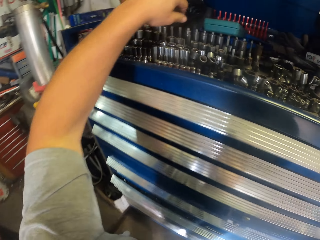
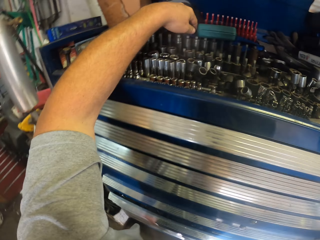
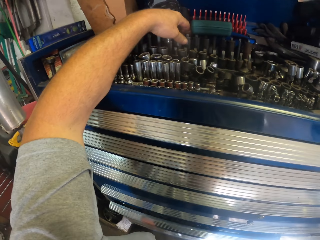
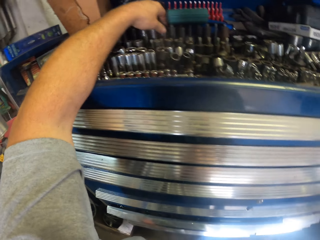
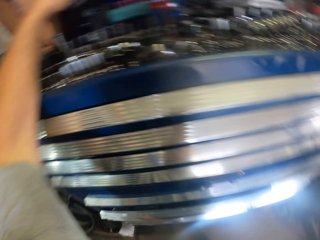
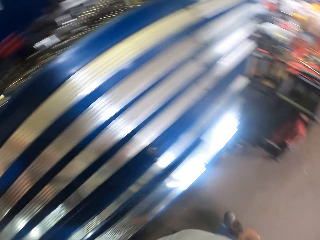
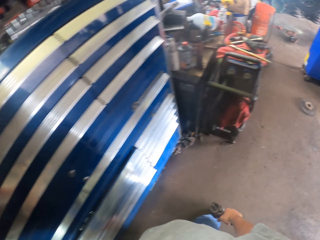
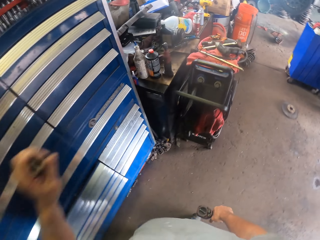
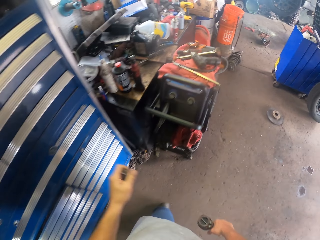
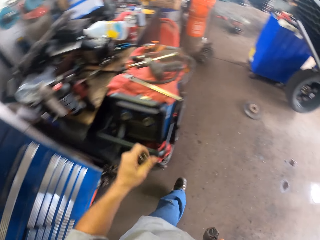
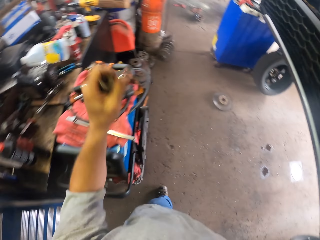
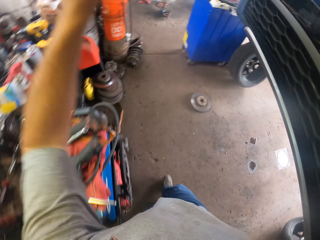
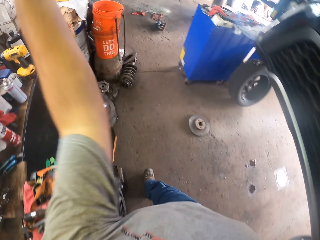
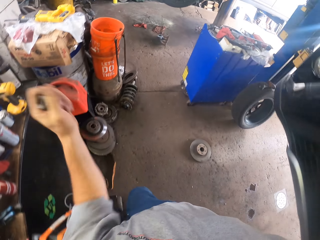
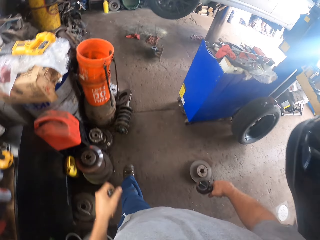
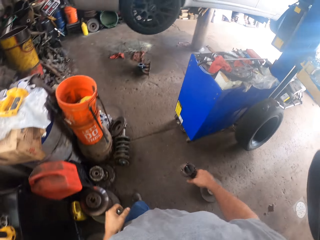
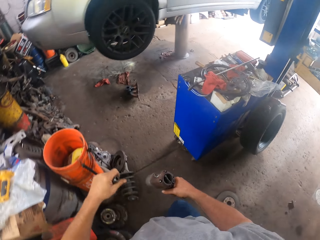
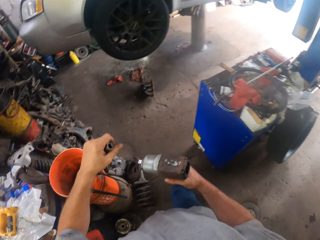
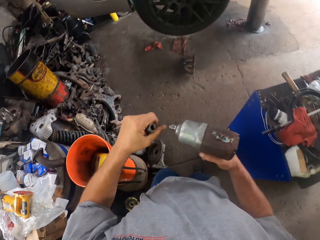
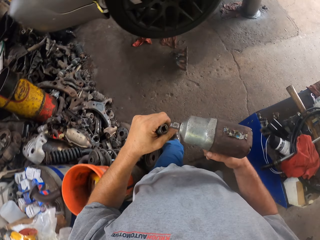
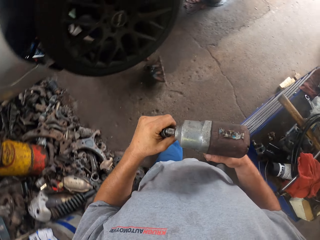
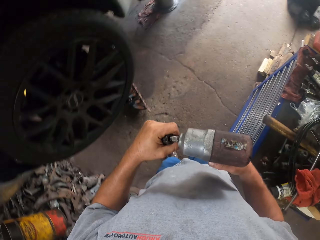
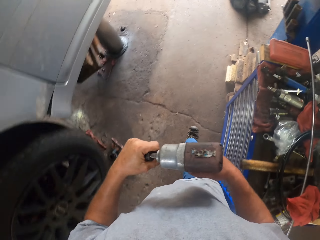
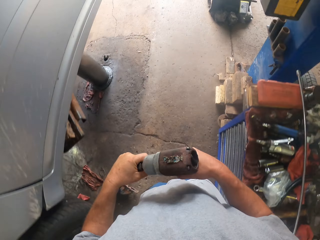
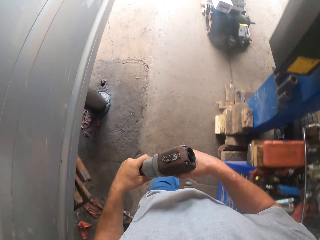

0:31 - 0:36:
The camera wearer picks up a socket wrench. They pick up a nut from the shelf. They walk around the room.

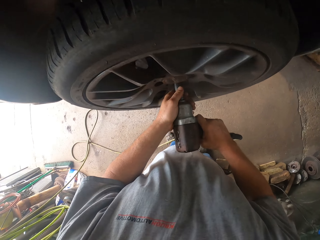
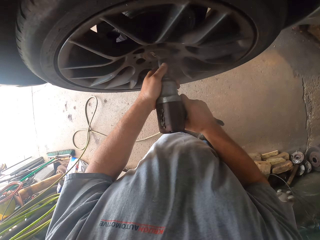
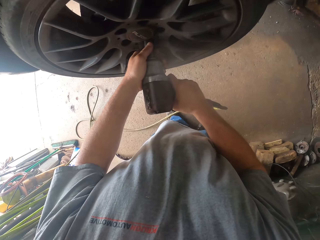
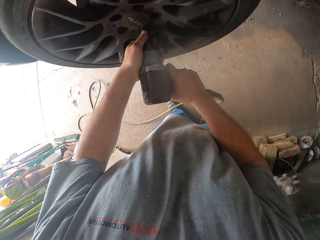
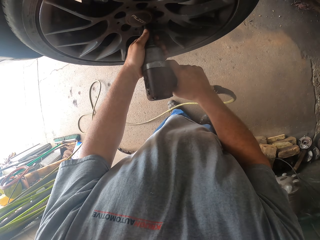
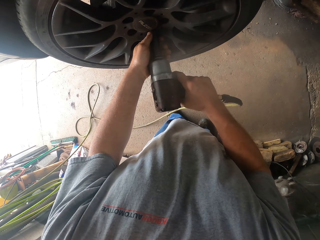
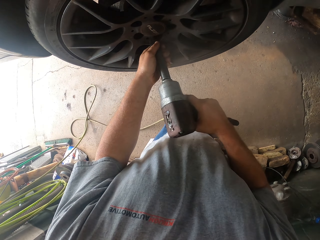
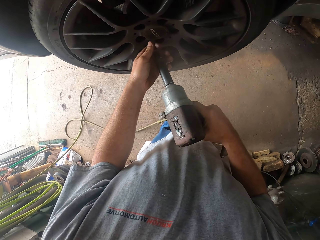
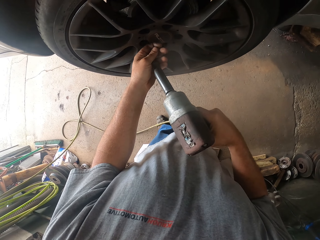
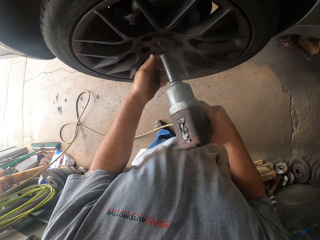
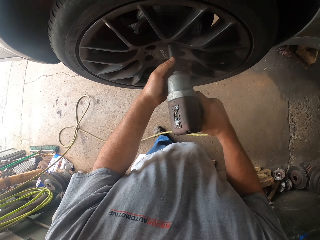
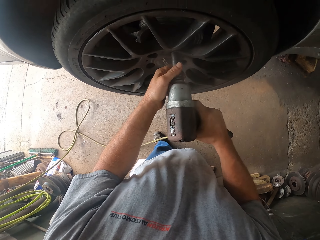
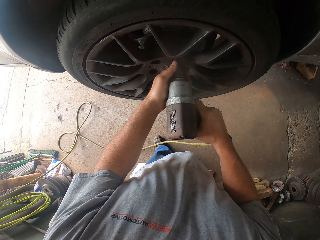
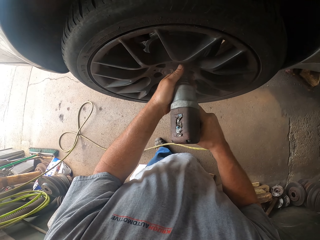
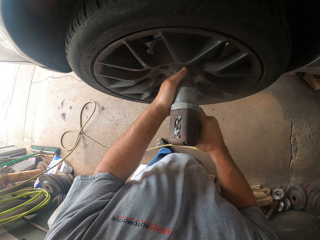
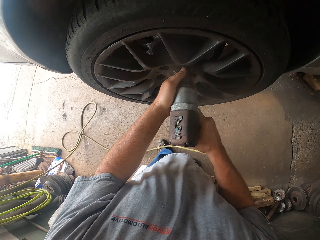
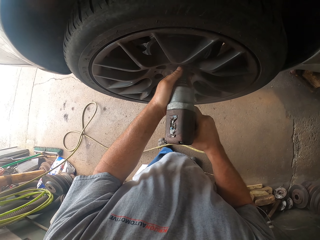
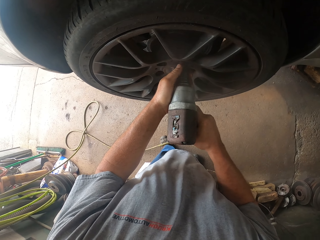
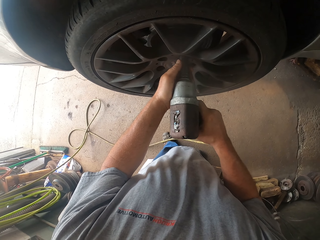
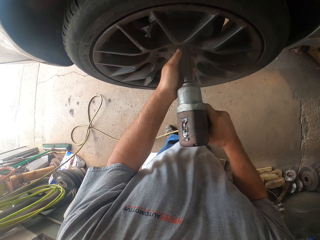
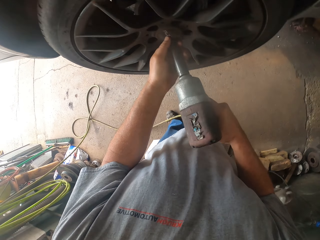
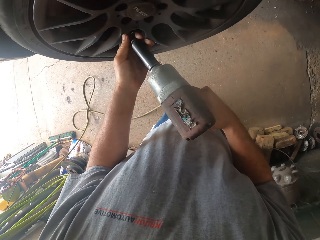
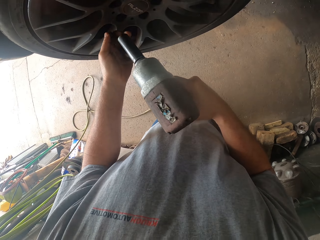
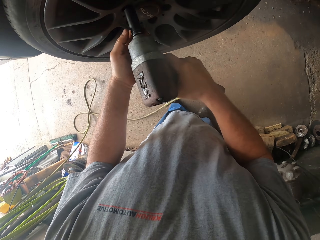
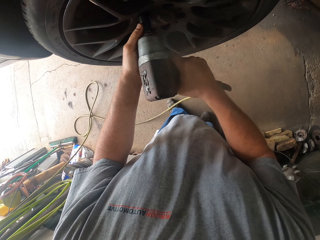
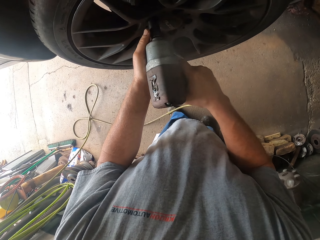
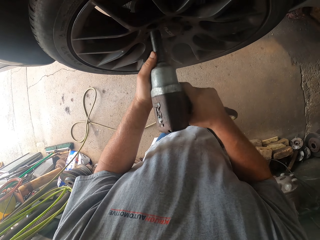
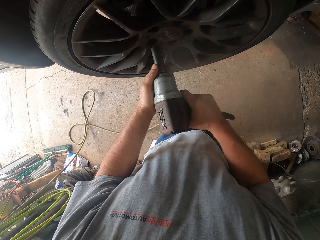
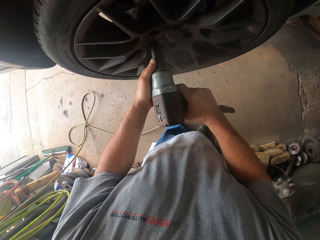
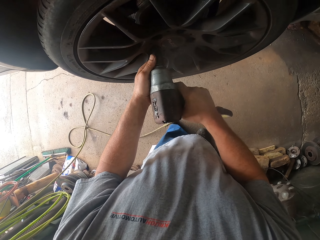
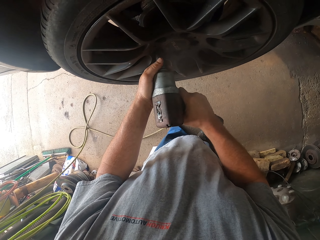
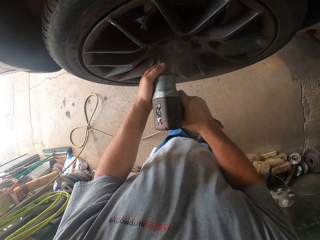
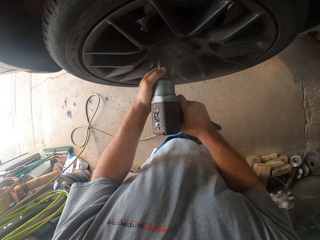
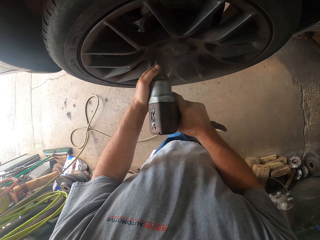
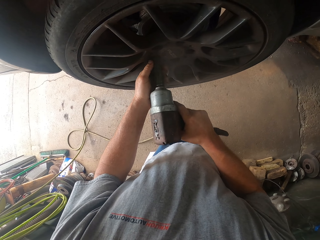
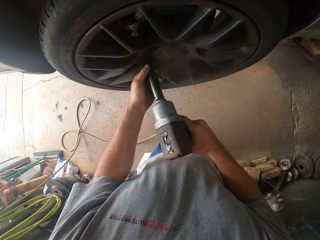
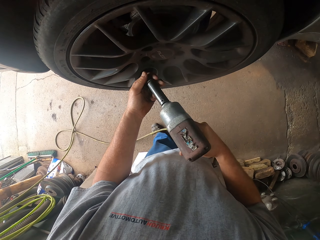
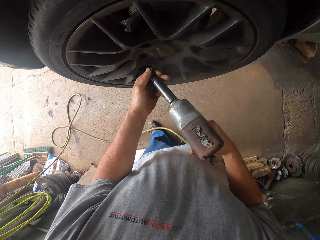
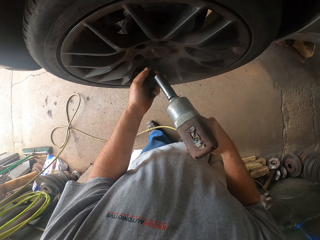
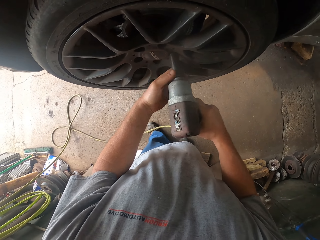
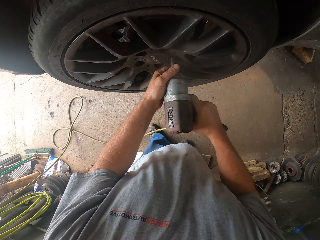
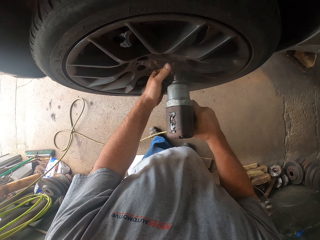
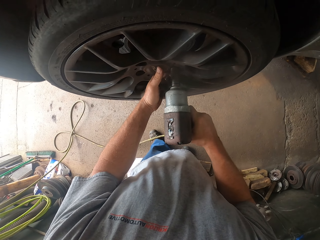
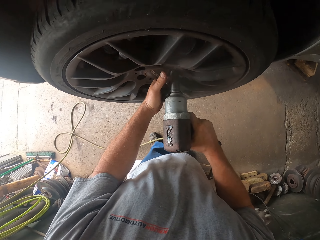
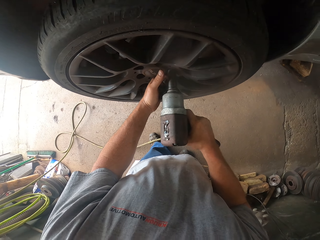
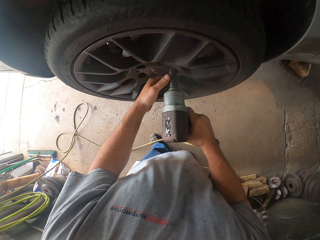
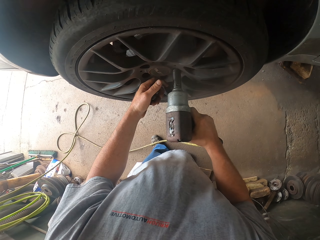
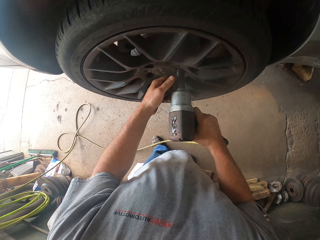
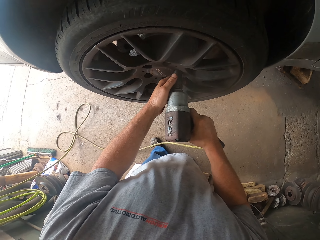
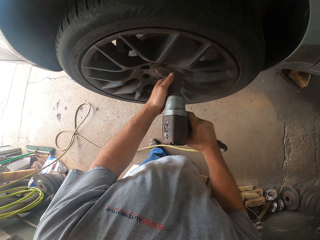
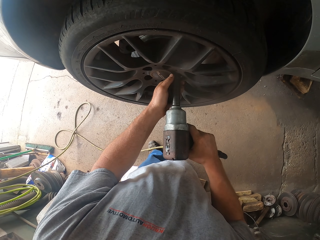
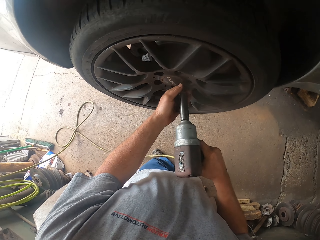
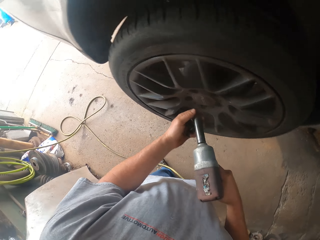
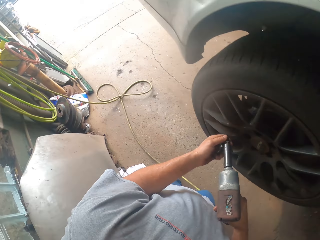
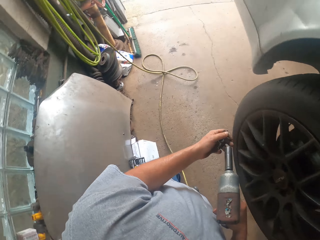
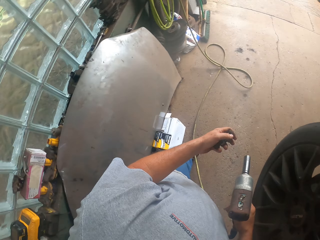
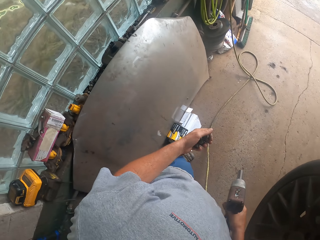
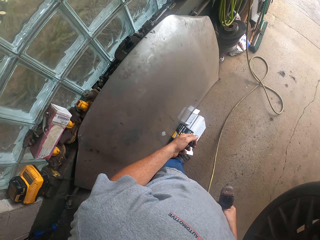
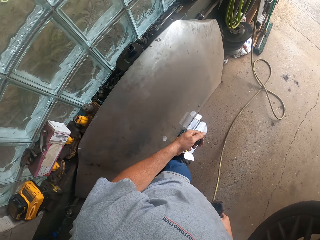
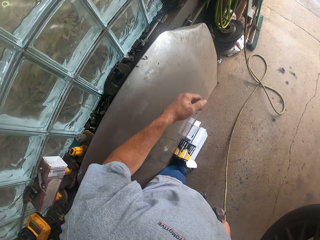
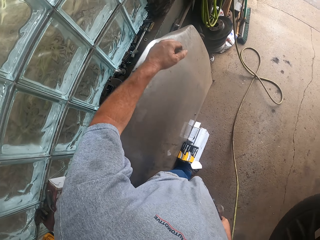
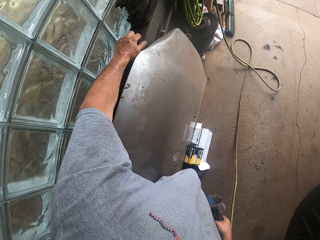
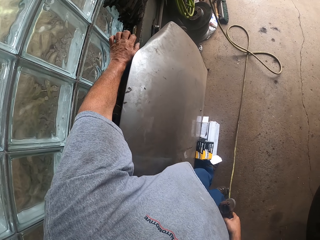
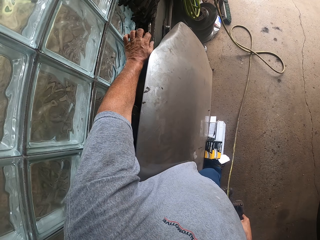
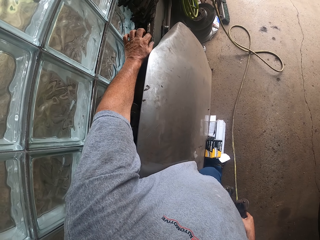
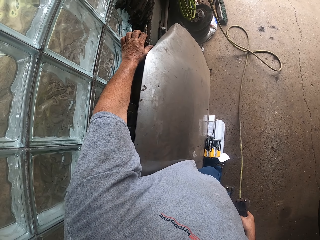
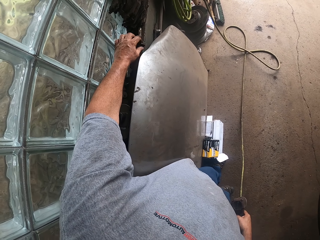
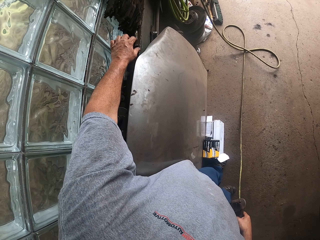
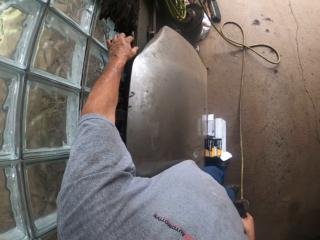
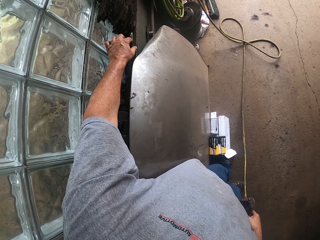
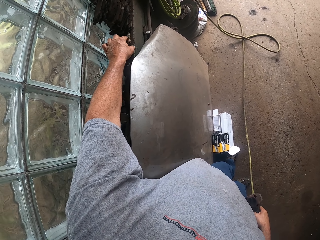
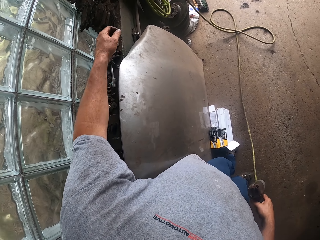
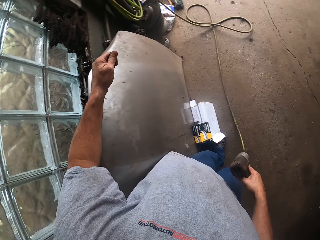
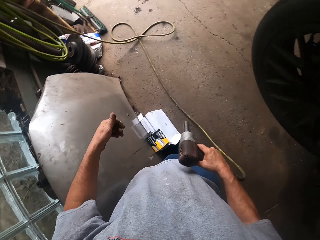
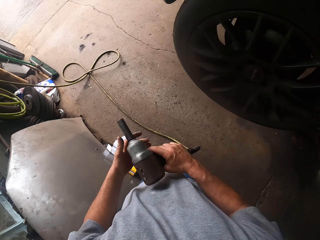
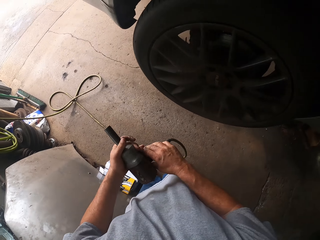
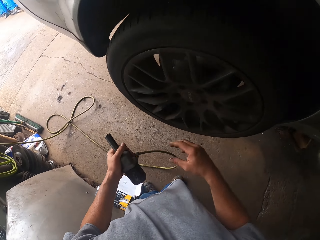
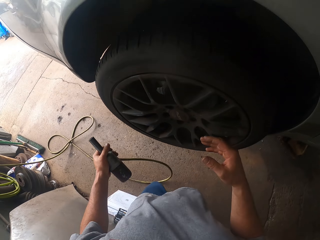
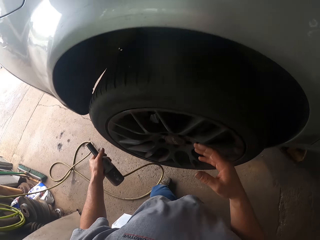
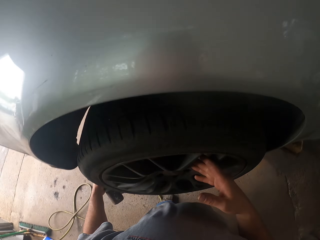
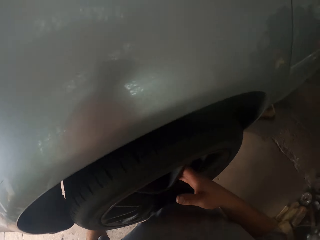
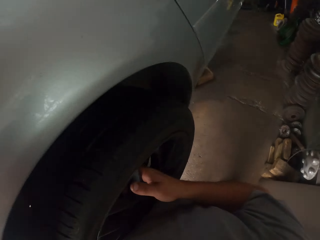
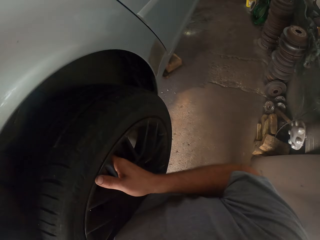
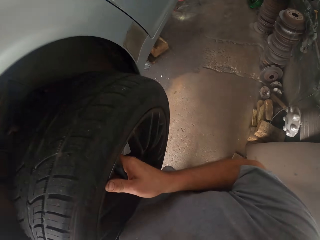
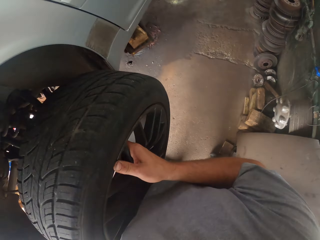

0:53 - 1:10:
The camera wearer loosens the wheel nuts. They remove the wheel lock with a drill. They remove the wheel lock on the drill. They remove the wheel lock with the drill. They remove the wheel lock on the drill. They remove the wheel lock with the drill. They remove the wheel lock on the drill. They remove the wheel lock with the drill. They remove the wheel lock on the drill. They put the nuts on the wall. They switch the drill to the other hand, the left hand.
